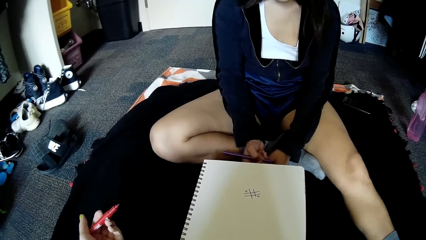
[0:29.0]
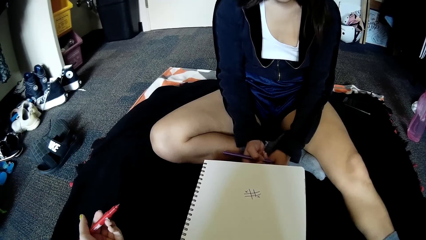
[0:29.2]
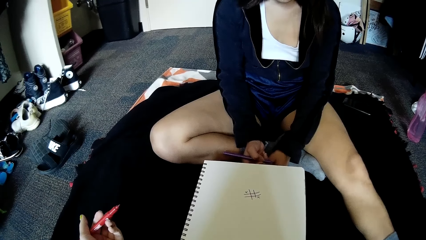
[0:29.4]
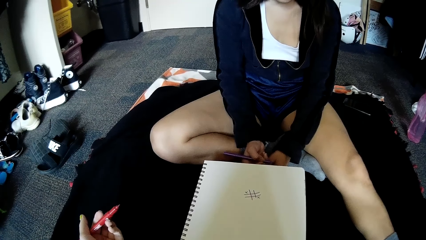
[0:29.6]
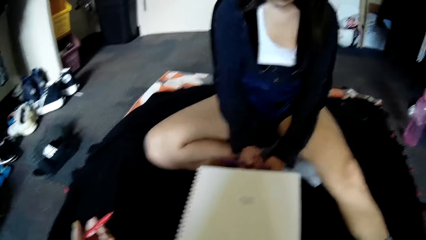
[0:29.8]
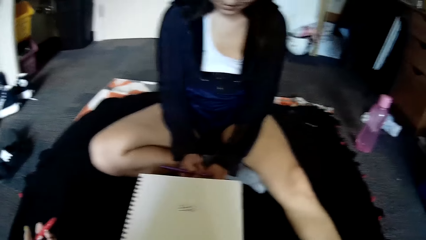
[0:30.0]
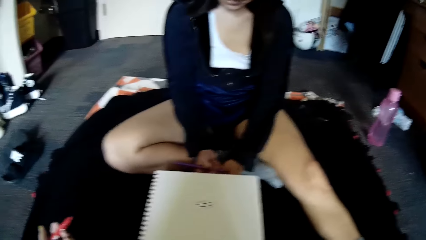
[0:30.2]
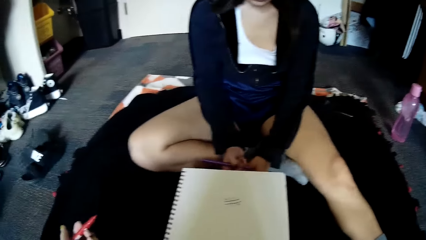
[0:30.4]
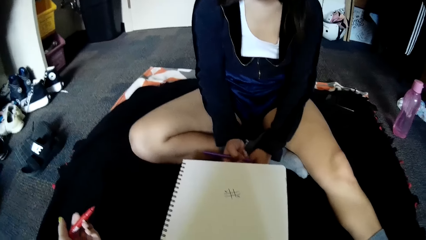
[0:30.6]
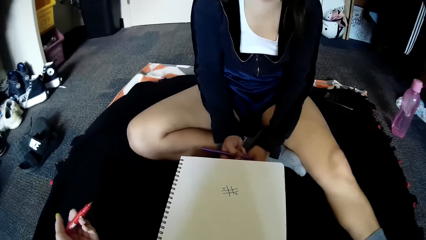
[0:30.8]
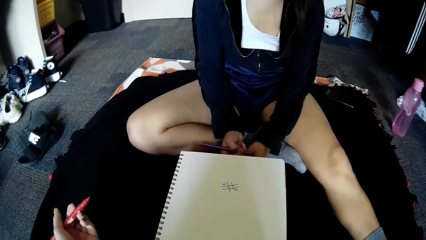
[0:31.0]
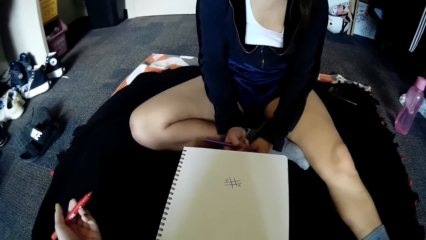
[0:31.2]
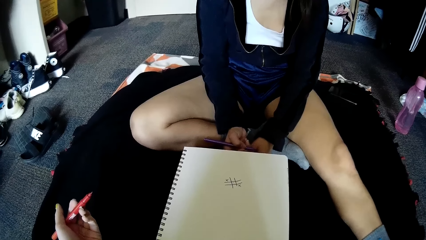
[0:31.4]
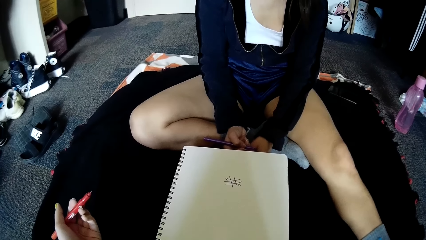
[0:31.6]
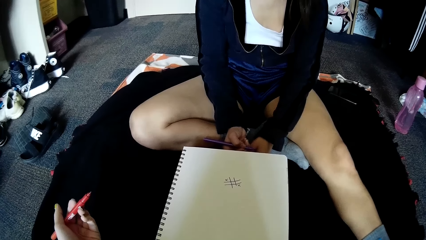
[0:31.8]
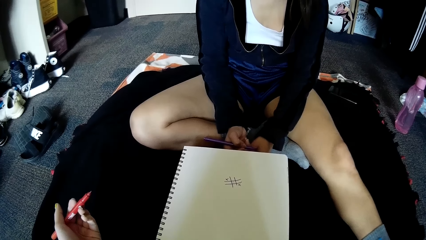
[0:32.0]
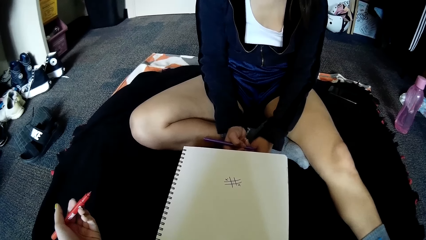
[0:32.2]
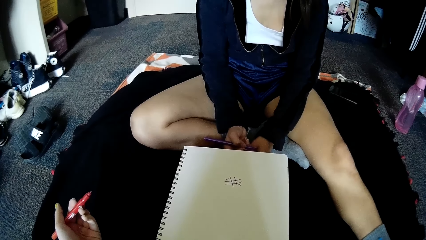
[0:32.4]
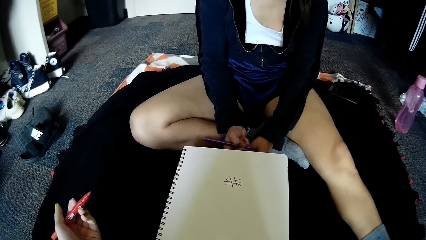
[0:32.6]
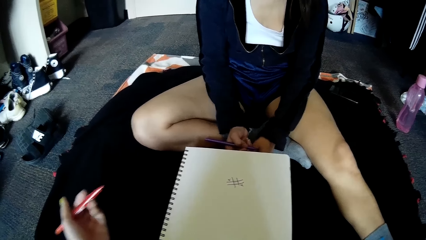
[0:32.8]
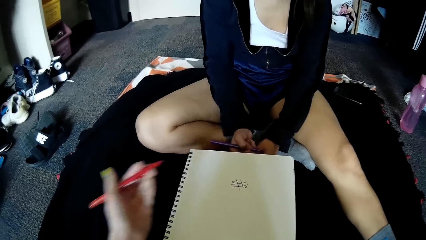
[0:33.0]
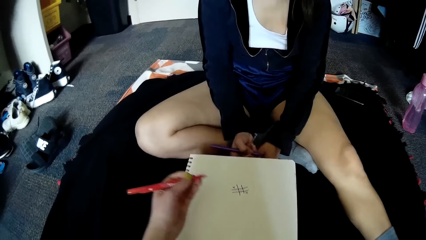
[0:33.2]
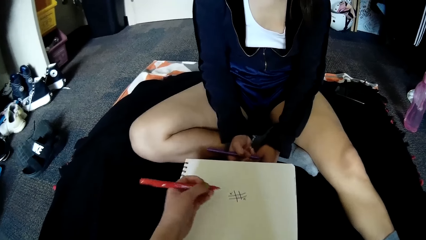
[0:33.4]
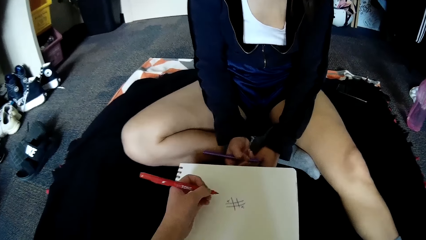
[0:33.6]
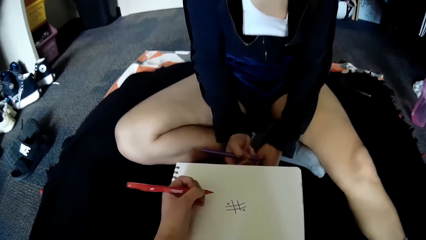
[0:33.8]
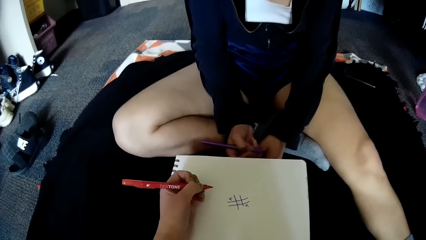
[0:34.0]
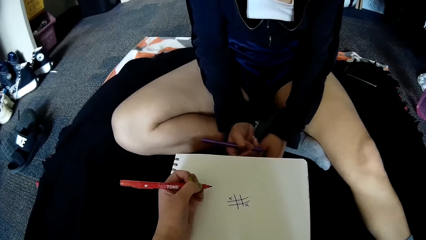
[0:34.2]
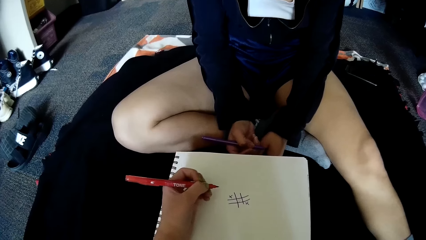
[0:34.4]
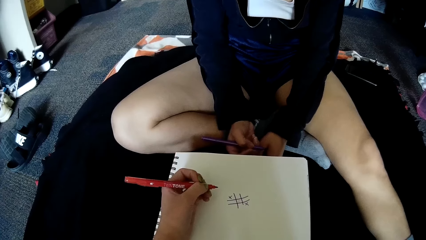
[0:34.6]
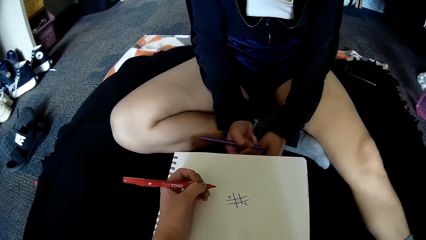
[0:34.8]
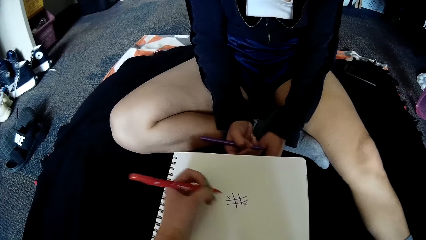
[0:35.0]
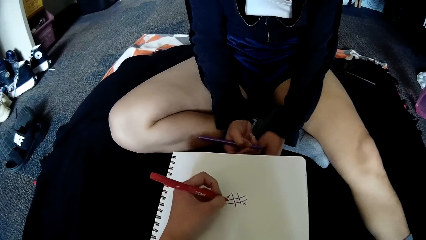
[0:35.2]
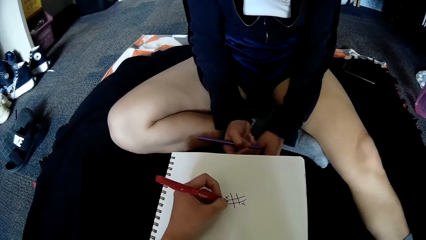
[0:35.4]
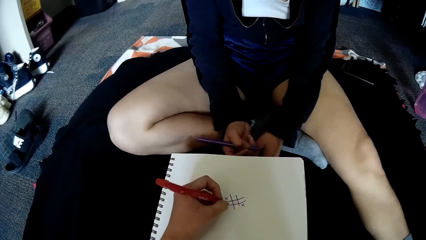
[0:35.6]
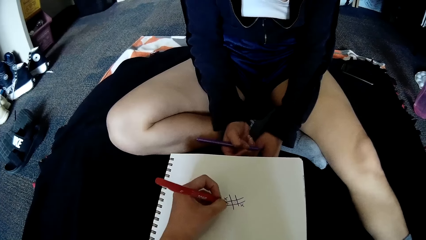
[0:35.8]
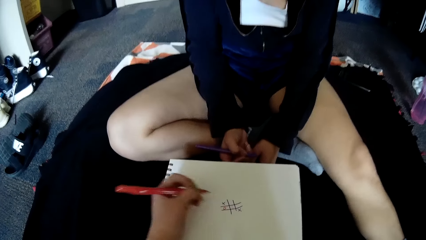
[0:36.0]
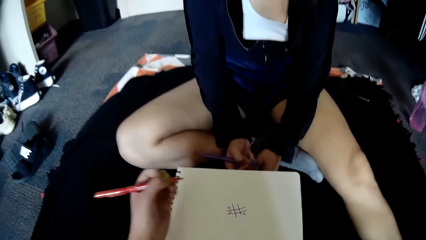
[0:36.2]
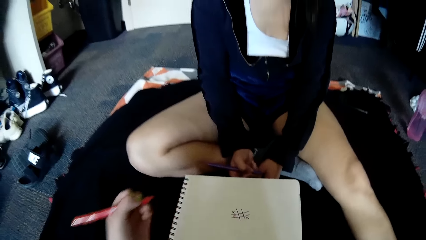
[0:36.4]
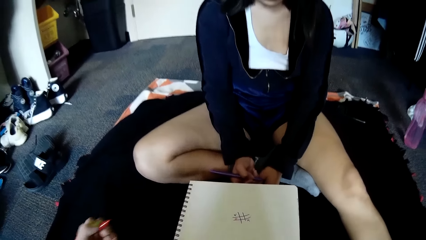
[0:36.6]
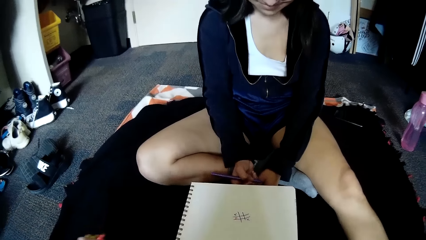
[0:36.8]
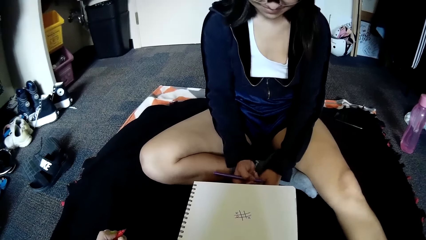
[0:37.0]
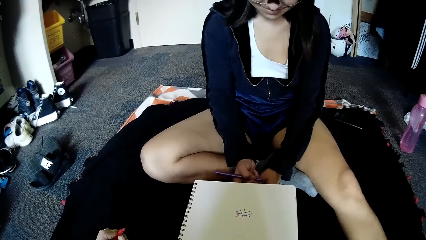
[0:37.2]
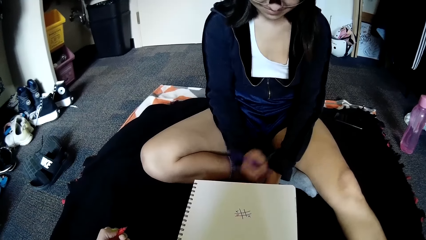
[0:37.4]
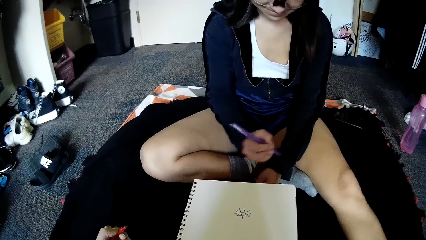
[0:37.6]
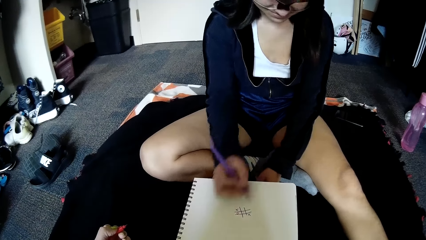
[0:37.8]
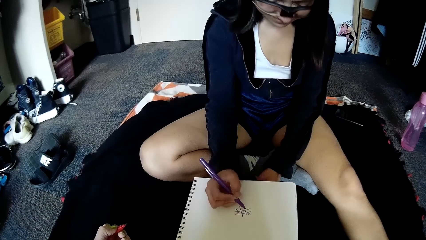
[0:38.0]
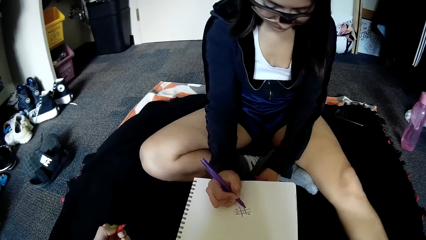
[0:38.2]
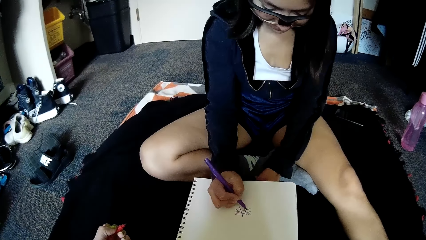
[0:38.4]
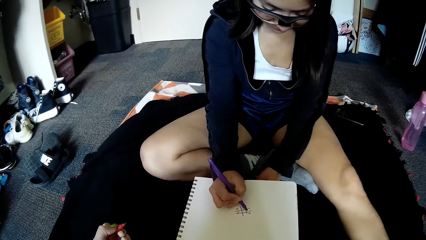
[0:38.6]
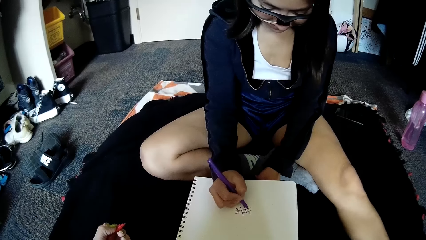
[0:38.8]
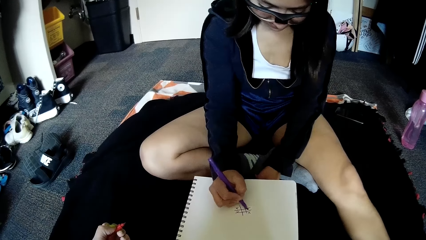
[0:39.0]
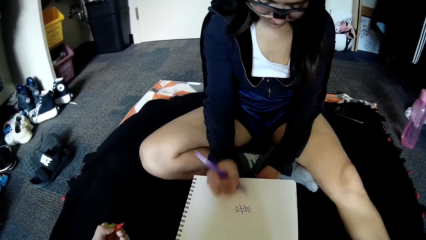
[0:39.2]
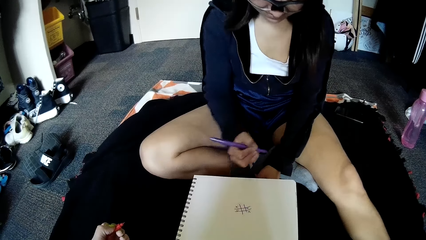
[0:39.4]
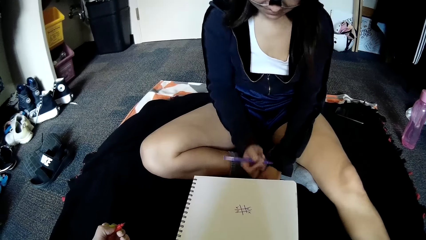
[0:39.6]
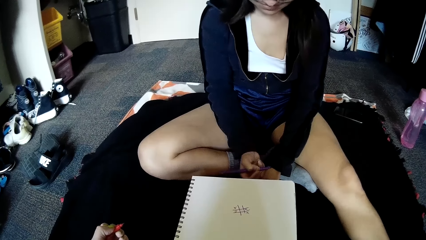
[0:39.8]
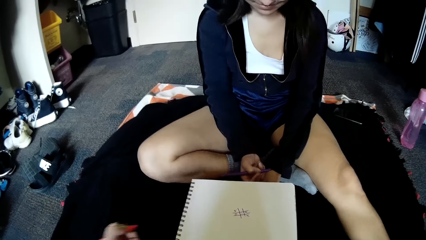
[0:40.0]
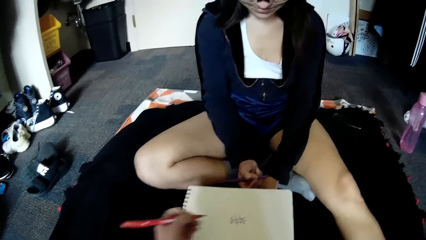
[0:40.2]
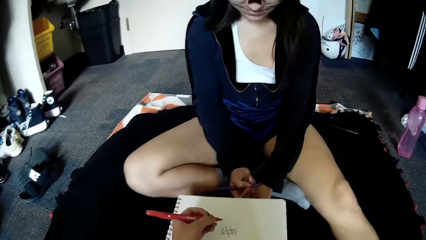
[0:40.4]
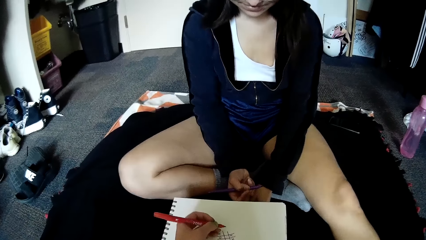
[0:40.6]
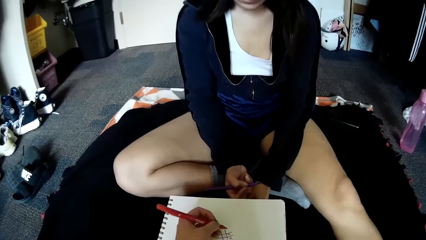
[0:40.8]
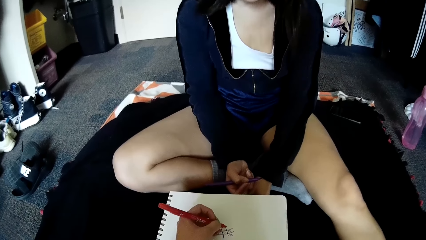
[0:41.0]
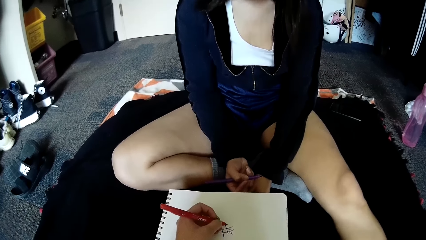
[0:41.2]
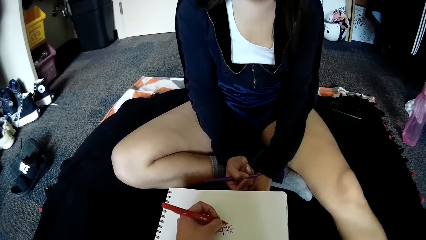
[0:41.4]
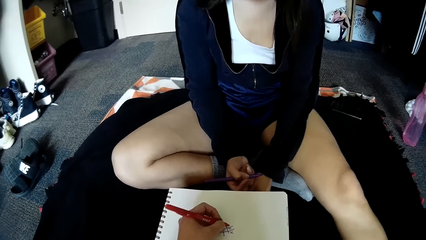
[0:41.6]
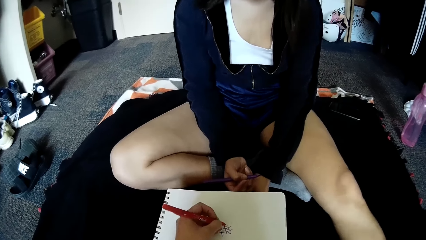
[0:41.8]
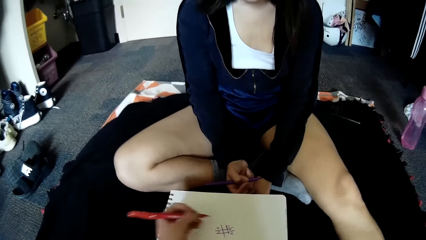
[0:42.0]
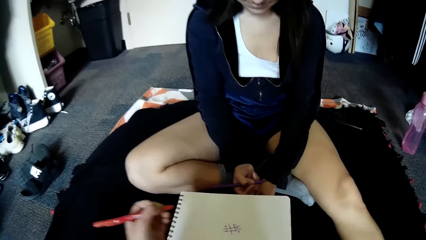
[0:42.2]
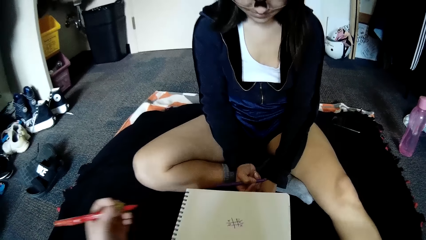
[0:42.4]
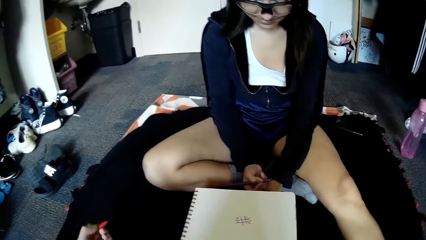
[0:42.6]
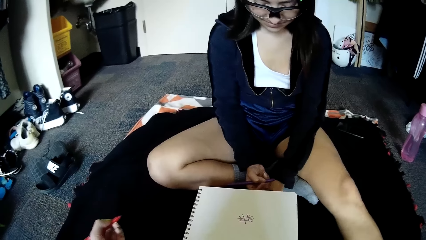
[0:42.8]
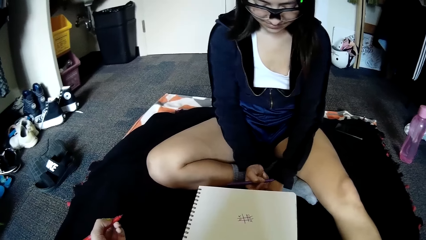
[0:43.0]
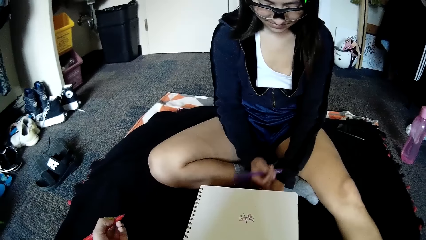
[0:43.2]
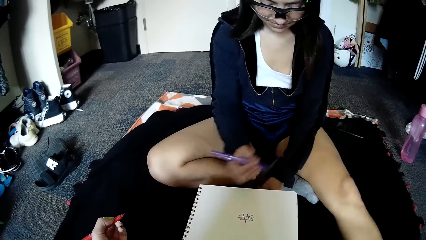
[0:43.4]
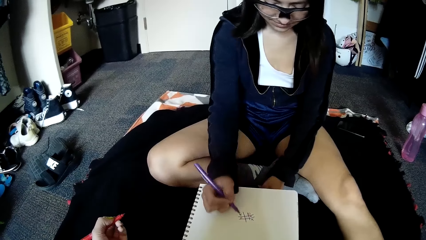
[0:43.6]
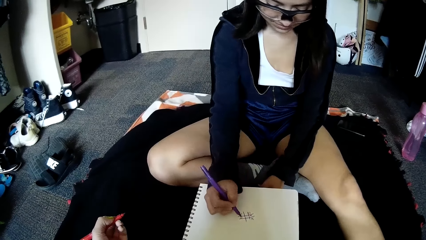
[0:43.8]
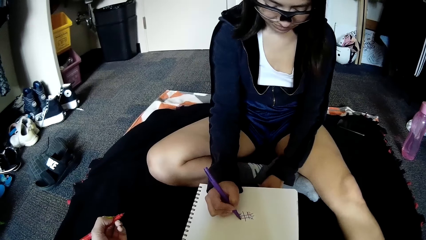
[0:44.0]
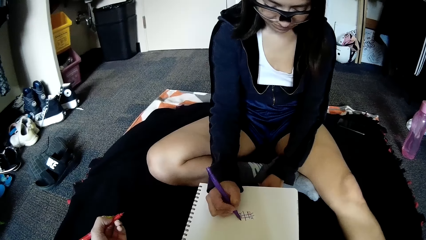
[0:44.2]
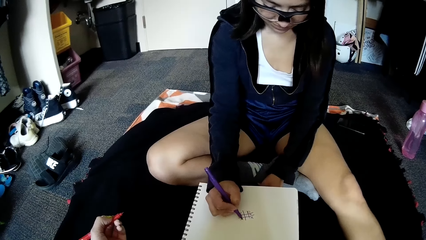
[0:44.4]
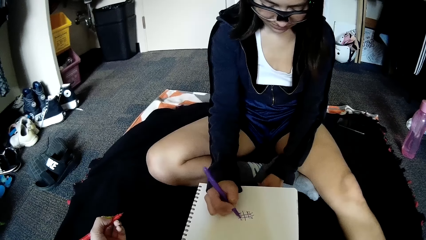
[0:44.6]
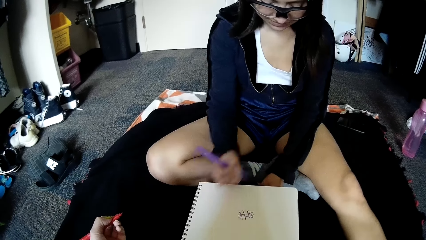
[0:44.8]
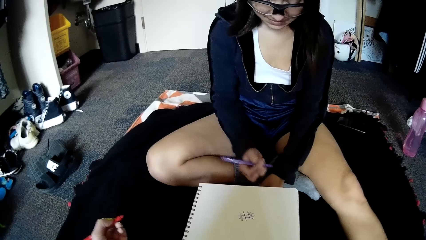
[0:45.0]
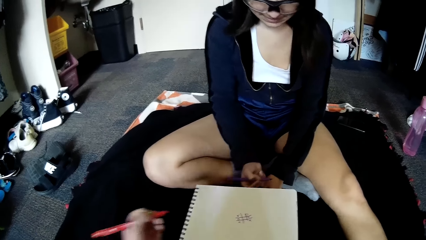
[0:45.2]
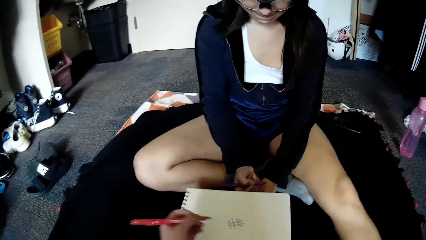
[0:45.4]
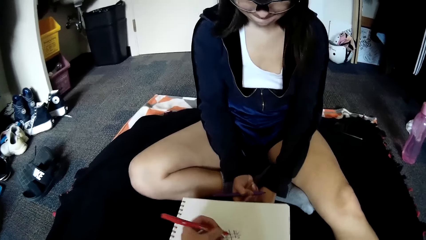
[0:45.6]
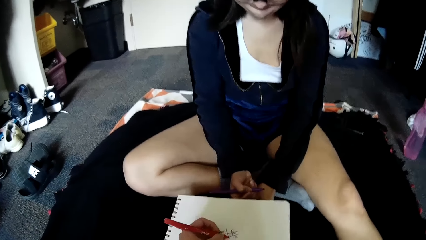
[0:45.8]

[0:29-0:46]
The camera wearer talks to the woman. She places her left hand on the book on the floor. She writes on the book on the floor with the pen in her left hand. The woman writes on the book on the floor with the pen in her right hand. The camera wearer writes on the book on the floor with the pen in her left hand. The woman writes on the book on the floor with the pen in her right hand.
